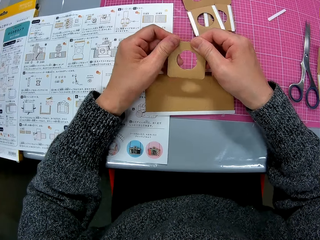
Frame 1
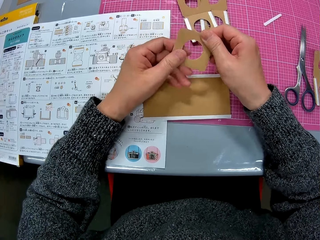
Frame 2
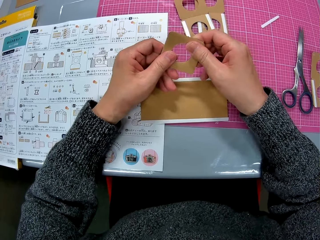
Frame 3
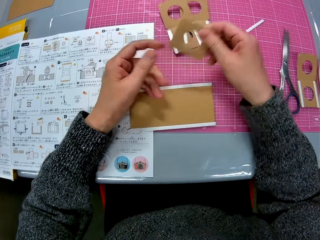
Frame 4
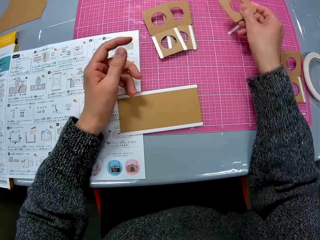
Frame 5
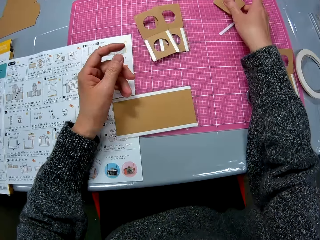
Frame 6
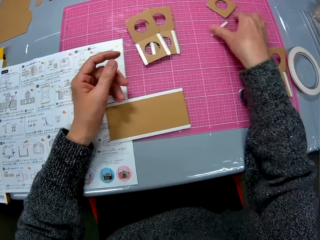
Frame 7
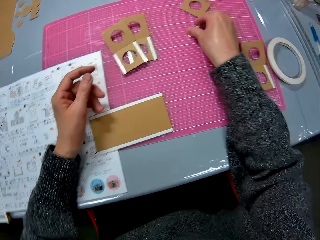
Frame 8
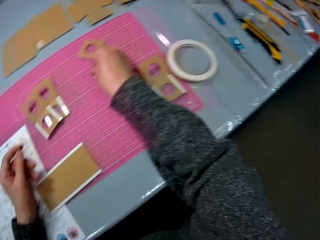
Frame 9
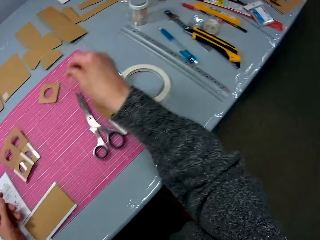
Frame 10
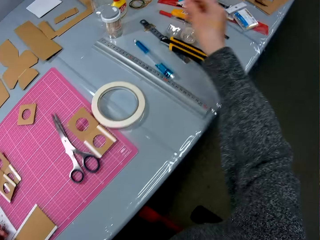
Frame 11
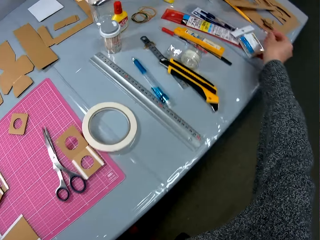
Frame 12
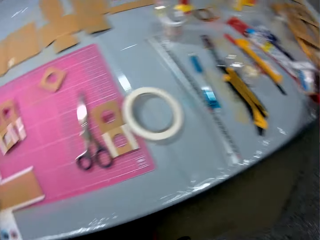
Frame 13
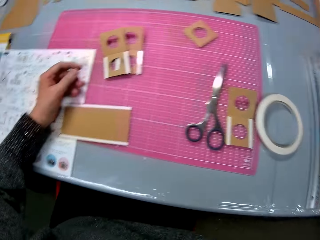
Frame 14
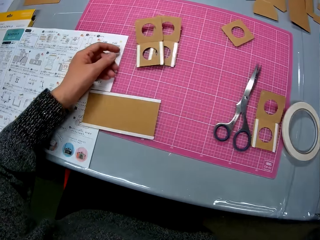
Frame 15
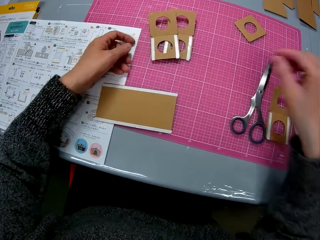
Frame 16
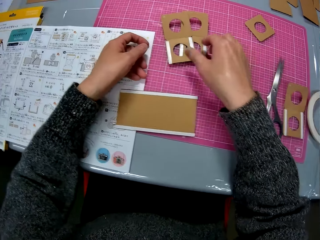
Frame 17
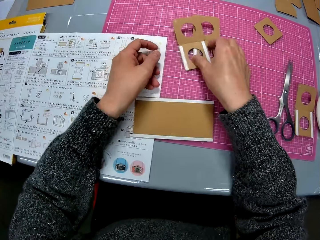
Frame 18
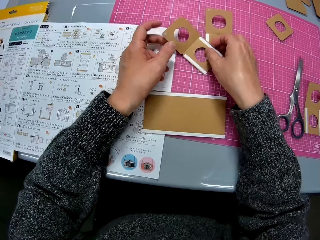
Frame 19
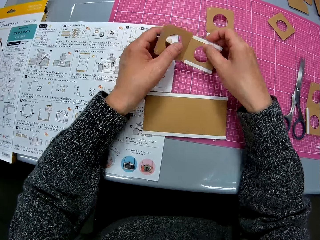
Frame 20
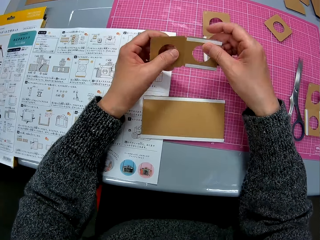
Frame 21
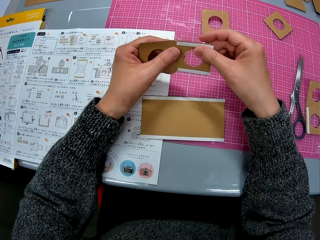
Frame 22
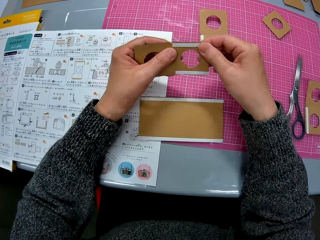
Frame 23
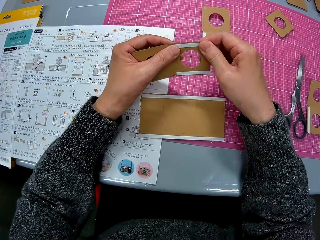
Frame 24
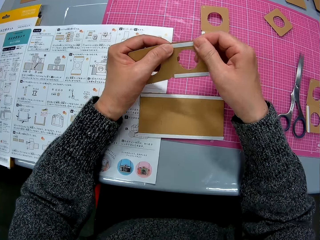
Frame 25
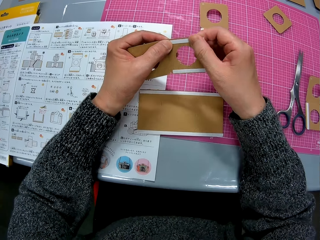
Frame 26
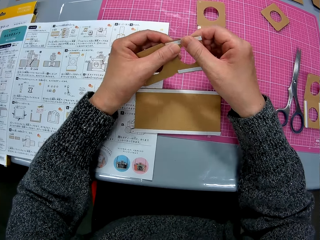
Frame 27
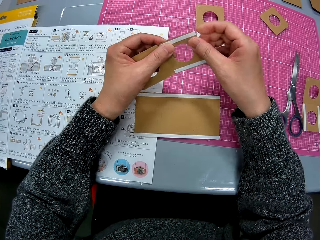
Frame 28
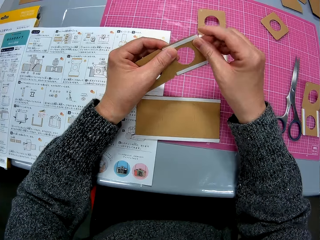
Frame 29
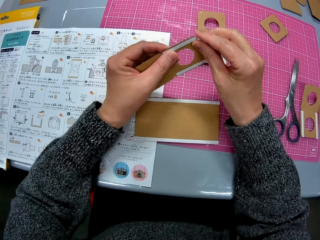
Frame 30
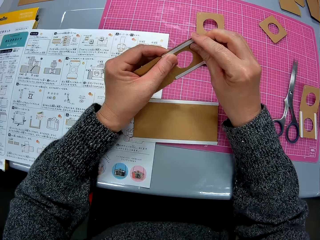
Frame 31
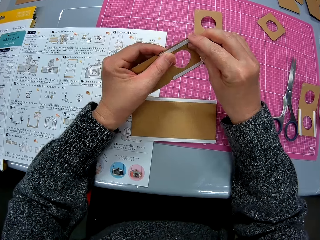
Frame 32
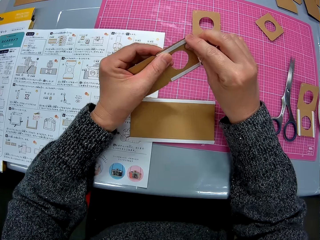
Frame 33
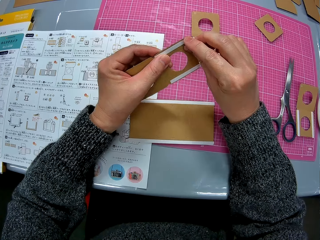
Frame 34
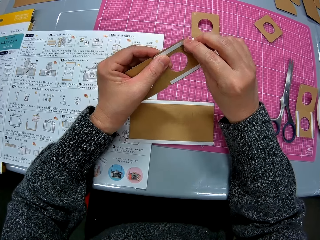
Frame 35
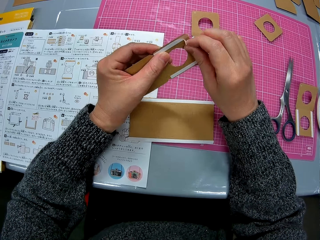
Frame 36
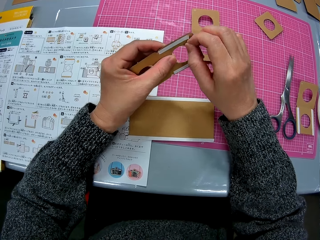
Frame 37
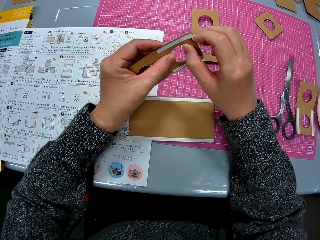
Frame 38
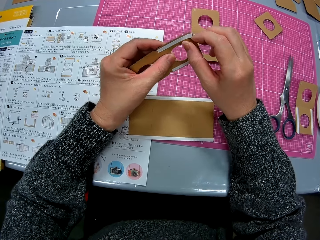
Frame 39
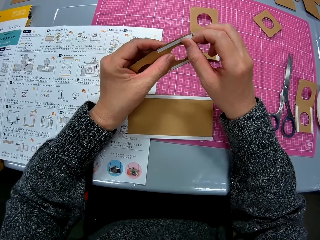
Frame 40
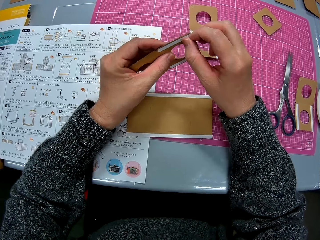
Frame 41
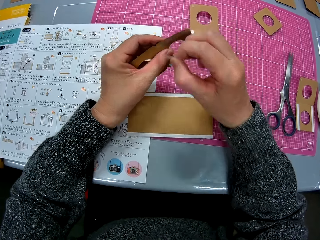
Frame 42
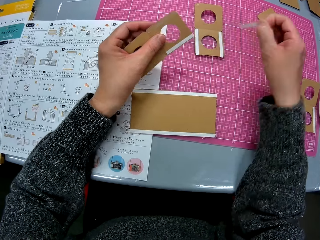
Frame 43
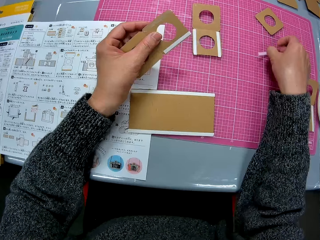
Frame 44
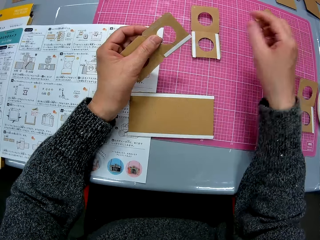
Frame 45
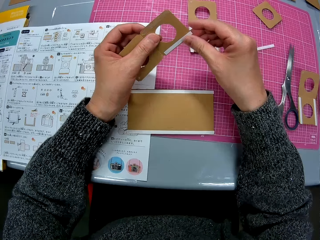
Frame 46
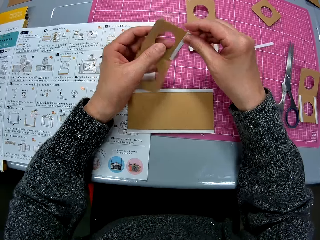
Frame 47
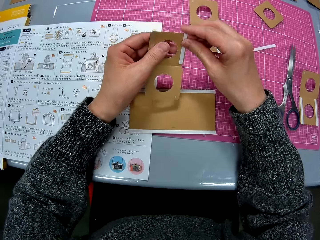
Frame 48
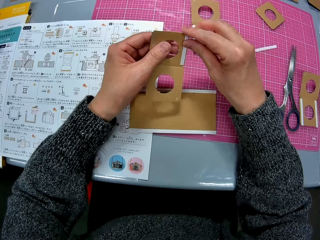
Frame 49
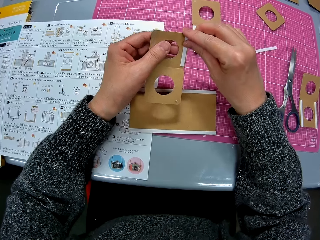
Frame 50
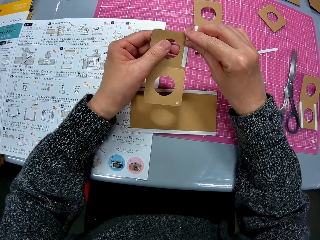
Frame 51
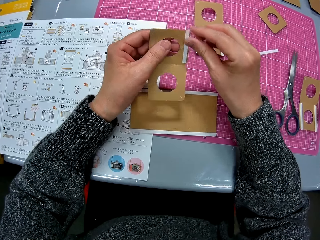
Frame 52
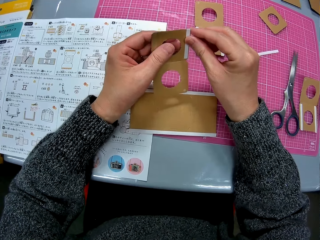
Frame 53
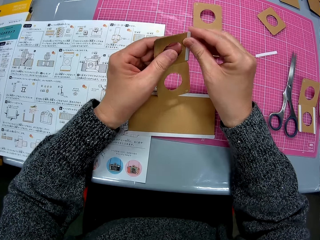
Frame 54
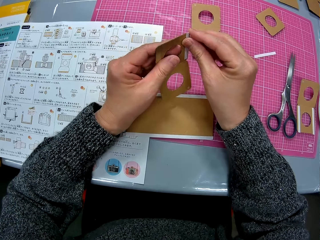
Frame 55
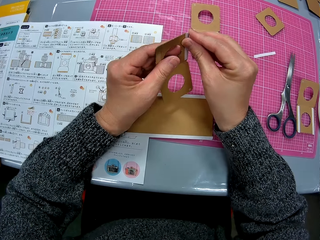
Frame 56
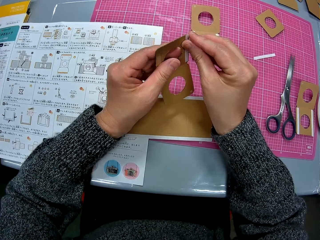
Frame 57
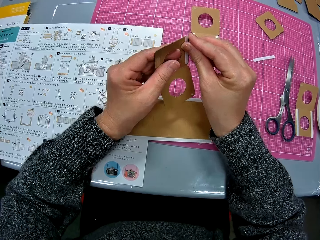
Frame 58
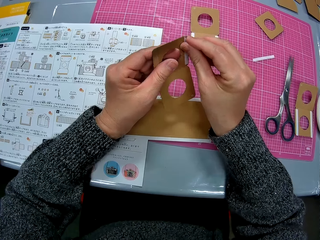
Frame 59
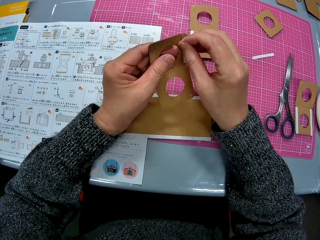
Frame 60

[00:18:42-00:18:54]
The camera wearer drops the cardboard piece on the sheet. They pick up the pulled-out piece of cello tape from the table. They look around the table. They drop the pulled-out piece of cello tape on the corner of the table. They pick up a second cardboard piece from the table. They remove the piece of cello tape from the cardboard piece. They drop the pulled-out piece of cello tape on the sheet. They remove another piece of cello tape from the cardboard piece.

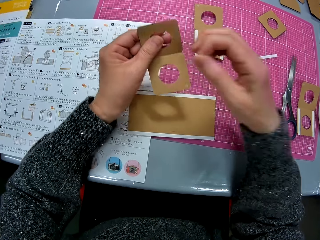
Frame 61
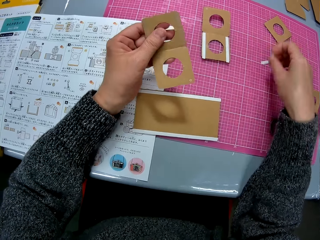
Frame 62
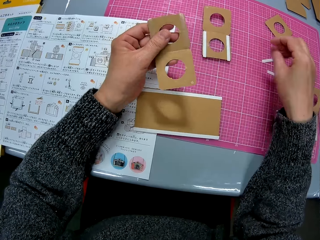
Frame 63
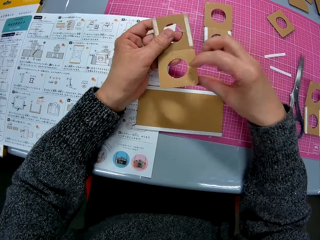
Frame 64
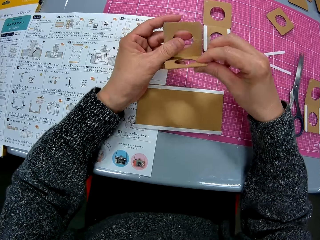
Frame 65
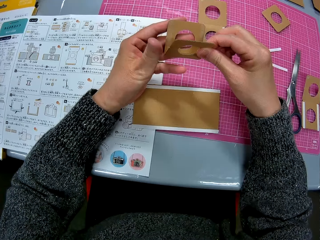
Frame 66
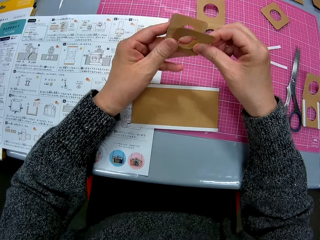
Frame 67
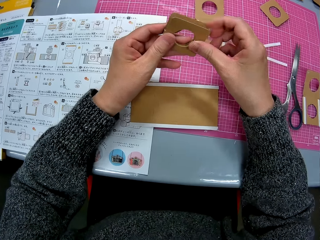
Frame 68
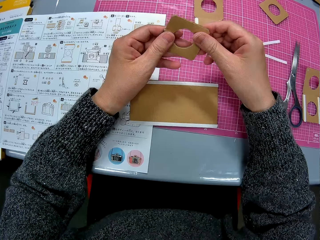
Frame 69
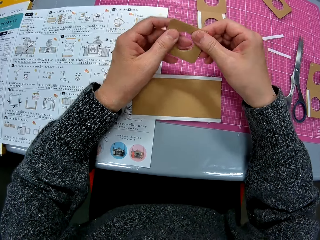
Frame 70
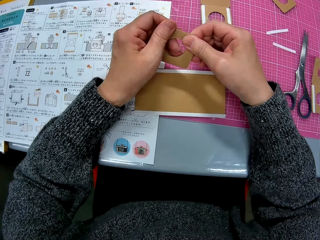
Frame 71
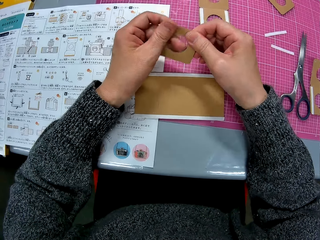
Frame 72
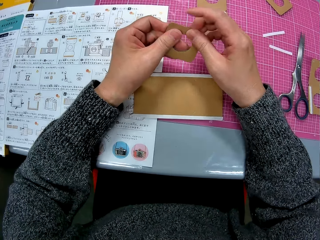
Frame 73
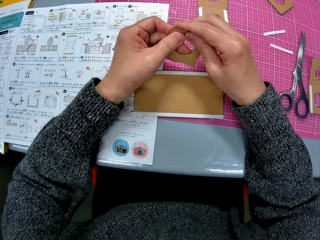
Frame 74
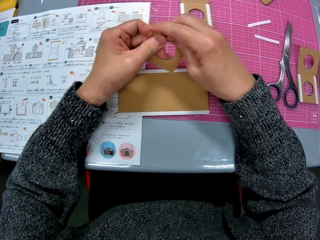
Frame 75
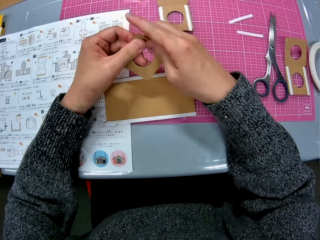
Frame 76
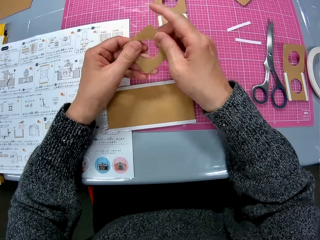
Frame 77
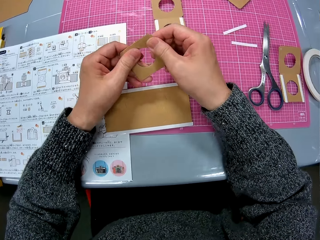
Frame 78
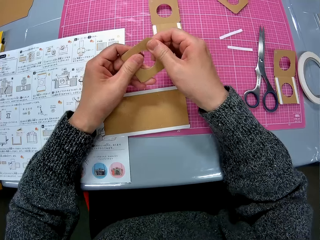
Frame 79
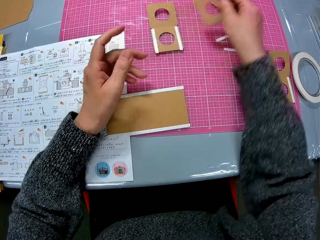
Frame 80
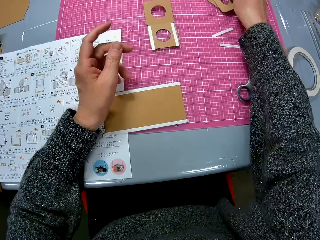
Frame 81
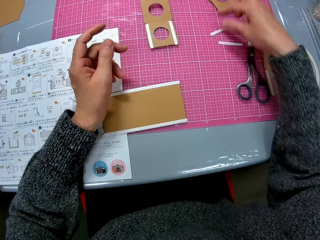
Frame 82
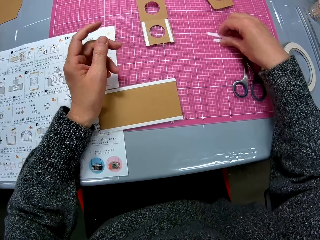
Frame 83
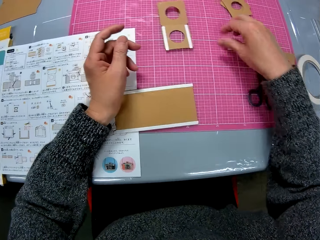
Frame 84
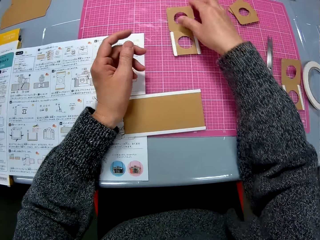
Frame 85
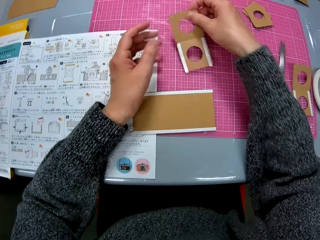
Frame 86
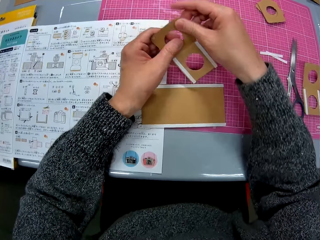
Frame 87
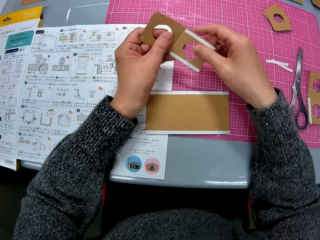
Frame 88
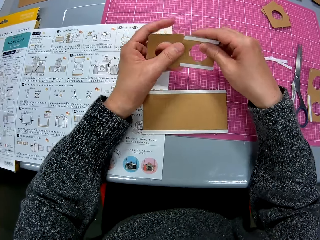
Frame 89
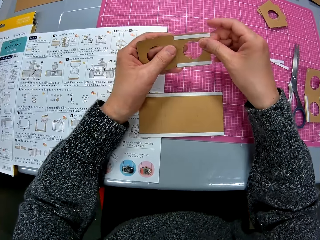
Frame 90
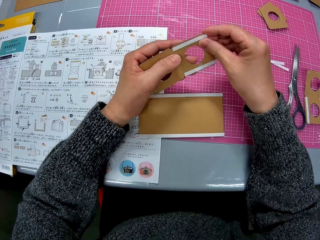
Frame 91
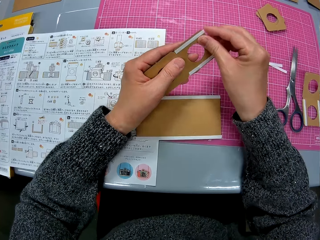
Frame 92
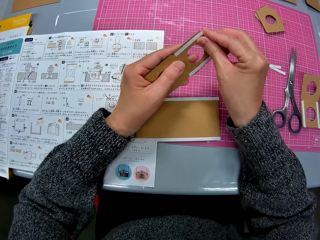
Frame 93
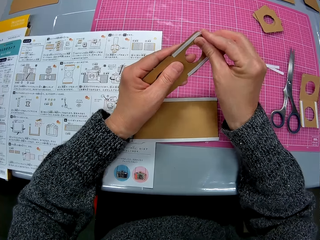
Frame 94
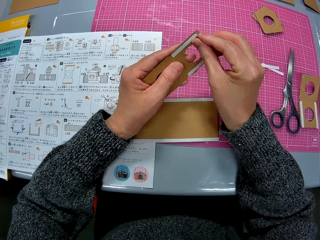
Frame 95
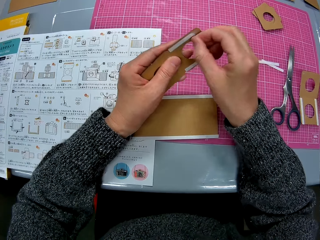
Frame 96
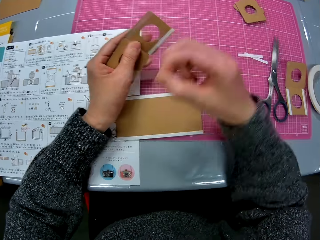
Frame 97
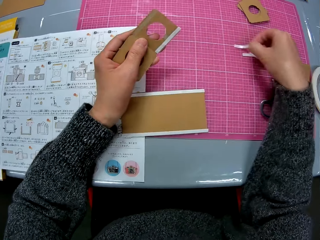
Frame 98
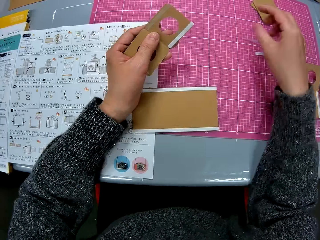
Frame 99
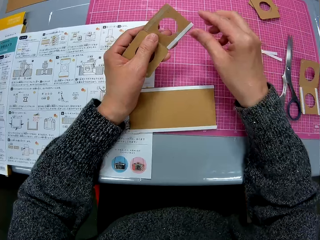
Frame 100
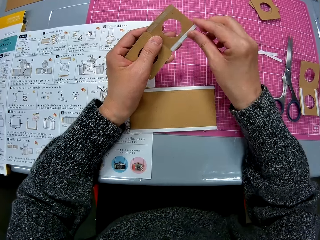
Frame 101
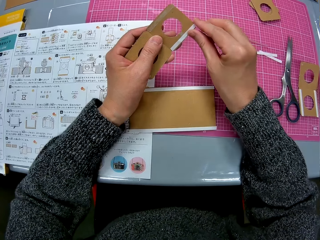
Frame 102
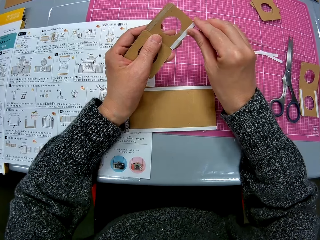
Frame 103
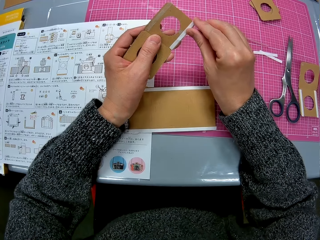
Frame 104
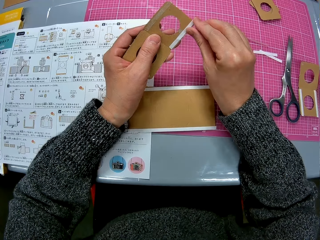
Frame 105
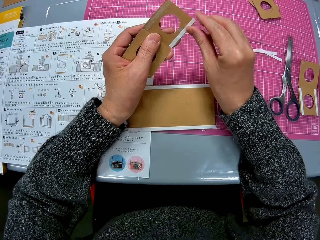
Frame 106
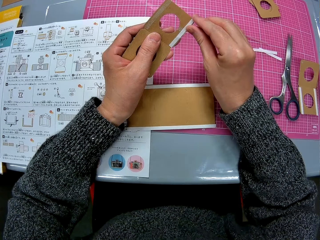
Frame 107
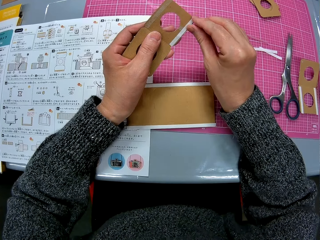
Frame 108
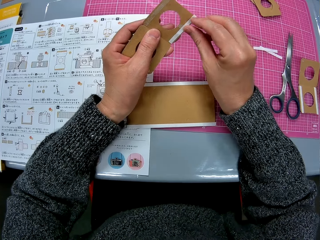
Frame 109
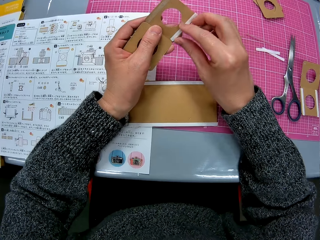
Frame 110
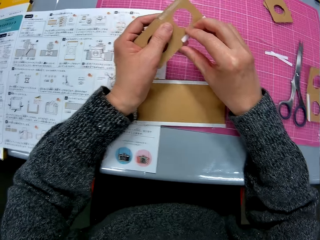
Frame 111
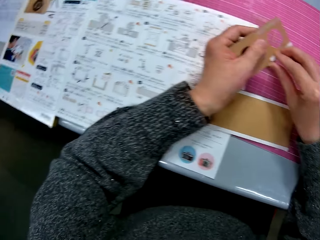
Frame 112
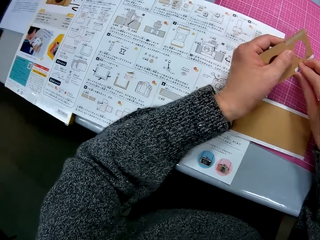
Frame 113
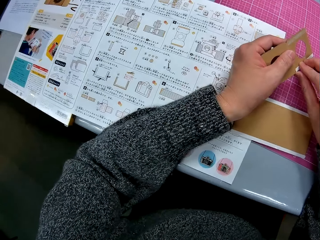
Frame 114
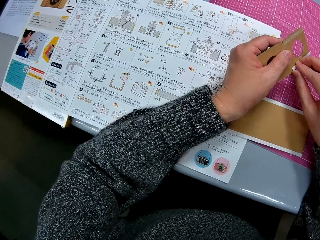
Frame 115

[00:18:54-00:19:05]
The camera wearer drops the piece of cello tape or sticker on the sheet. She folds the second cardboard piece or crafting paper with her two hands. She sticks the crafting paper. She drops the second cardboard piece on the sheet. She picks up the stickers and drops the stickers. She touches the pulled-out cello tape on the sheet with her right hand. She picks up a third cardboard piece from the table. She removes the piece of cello tape from the third cardboard piece. She drops the piece of cello tape on the sheet. She removes another piece of cello tape from the third cardboard piece.
